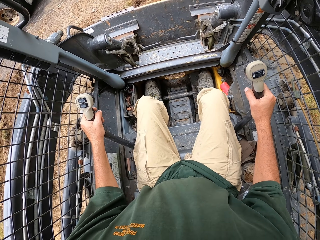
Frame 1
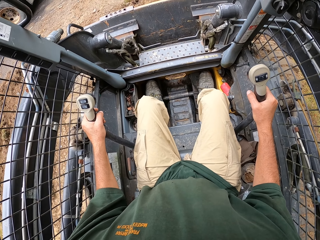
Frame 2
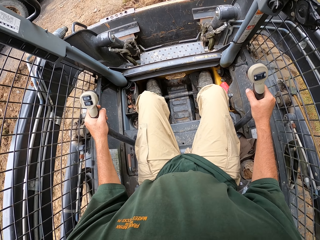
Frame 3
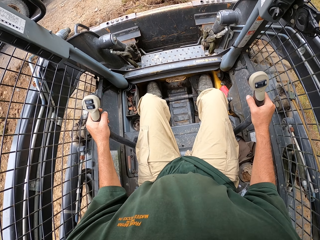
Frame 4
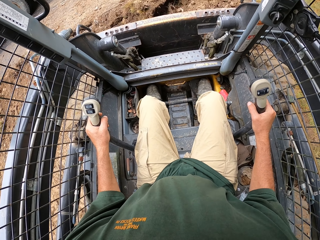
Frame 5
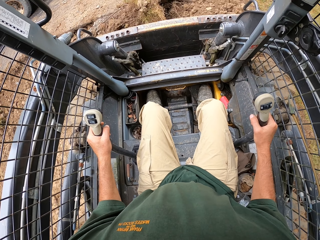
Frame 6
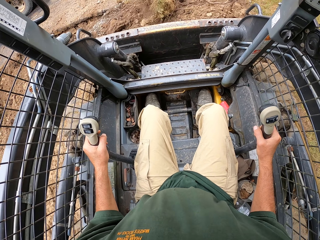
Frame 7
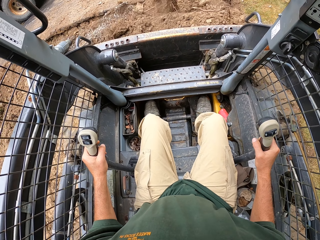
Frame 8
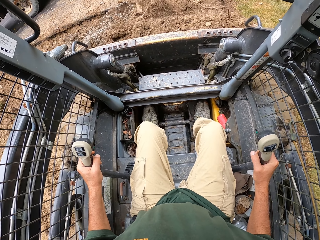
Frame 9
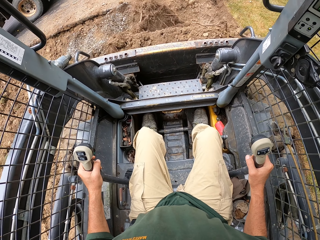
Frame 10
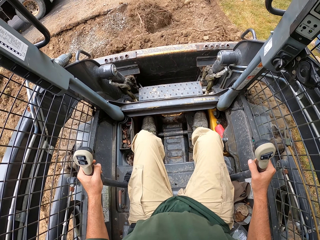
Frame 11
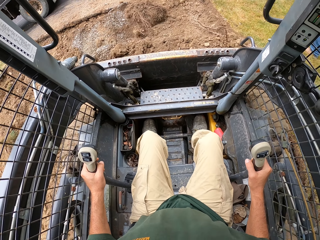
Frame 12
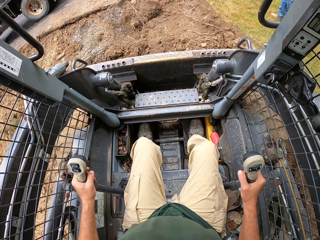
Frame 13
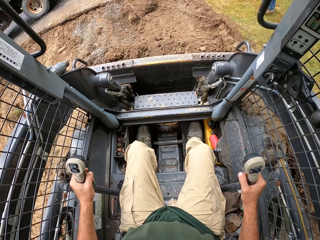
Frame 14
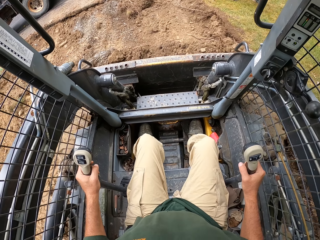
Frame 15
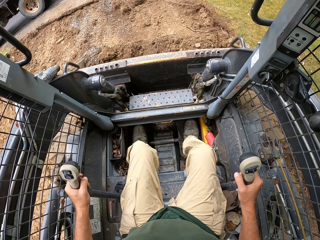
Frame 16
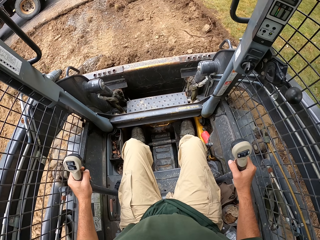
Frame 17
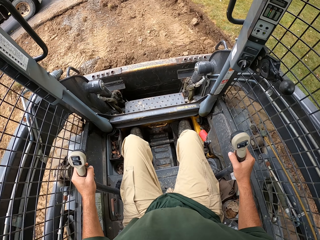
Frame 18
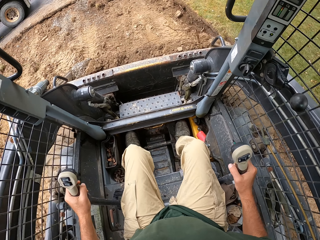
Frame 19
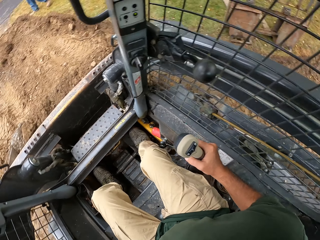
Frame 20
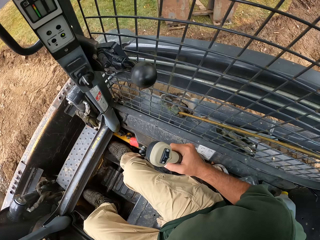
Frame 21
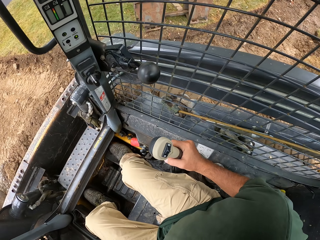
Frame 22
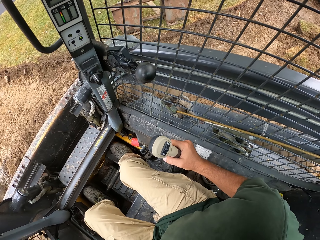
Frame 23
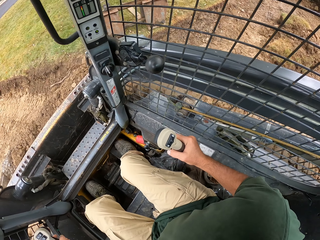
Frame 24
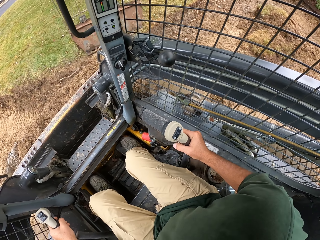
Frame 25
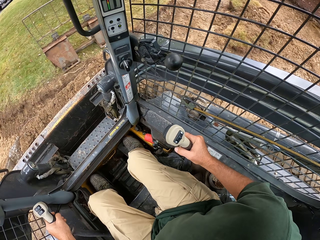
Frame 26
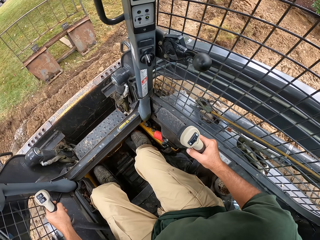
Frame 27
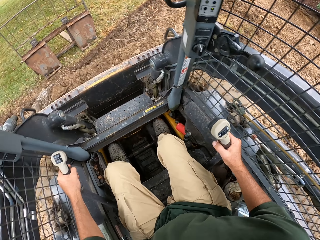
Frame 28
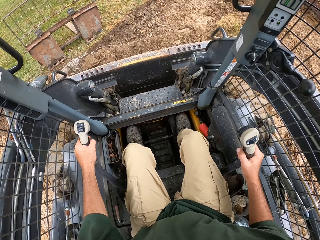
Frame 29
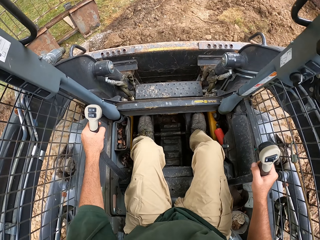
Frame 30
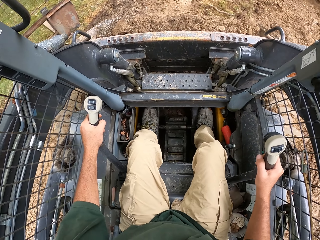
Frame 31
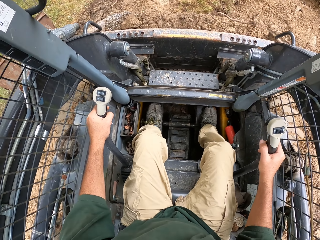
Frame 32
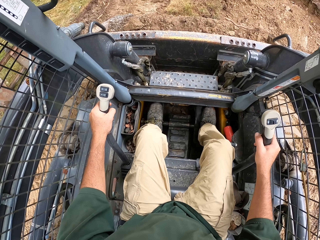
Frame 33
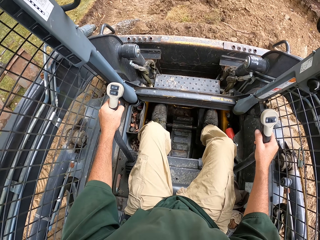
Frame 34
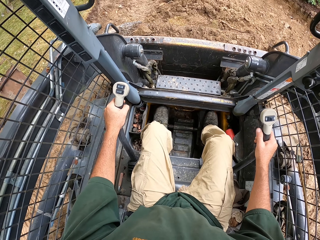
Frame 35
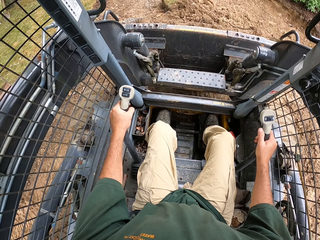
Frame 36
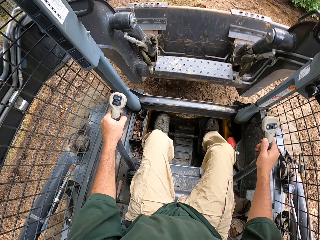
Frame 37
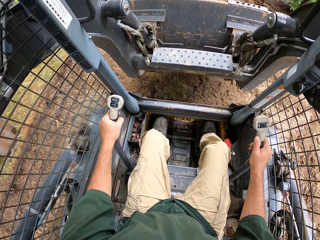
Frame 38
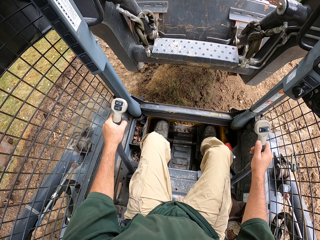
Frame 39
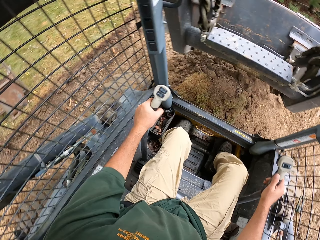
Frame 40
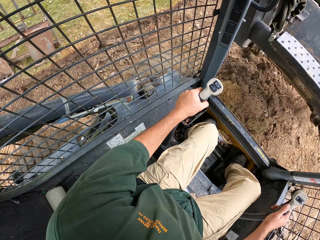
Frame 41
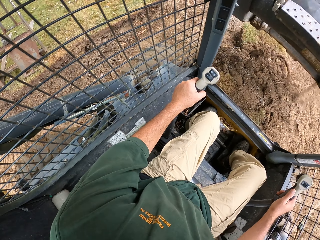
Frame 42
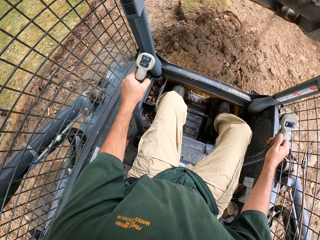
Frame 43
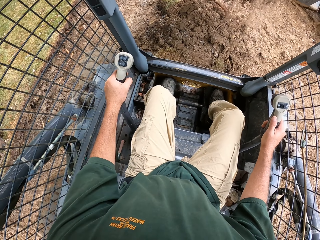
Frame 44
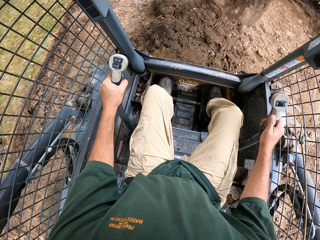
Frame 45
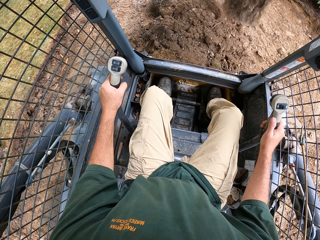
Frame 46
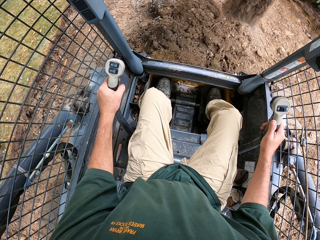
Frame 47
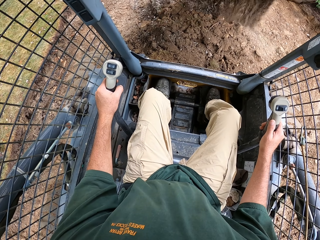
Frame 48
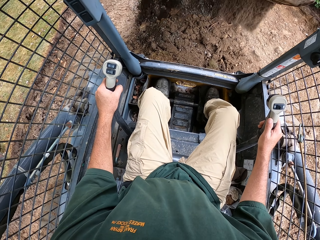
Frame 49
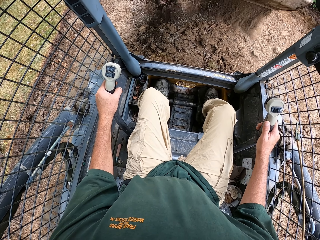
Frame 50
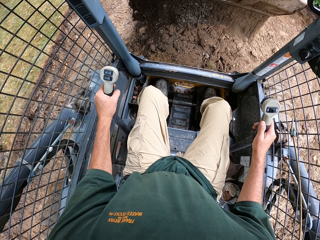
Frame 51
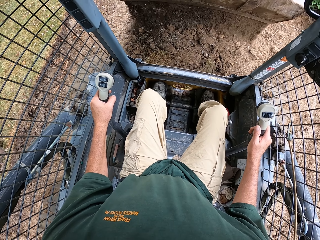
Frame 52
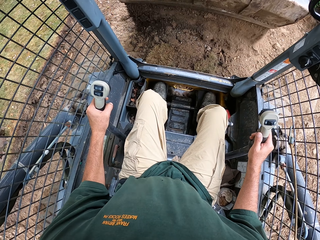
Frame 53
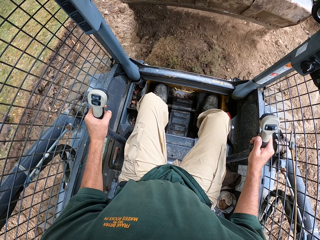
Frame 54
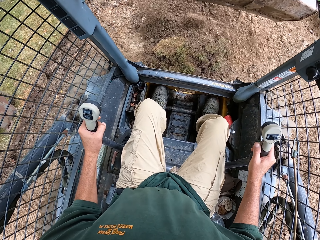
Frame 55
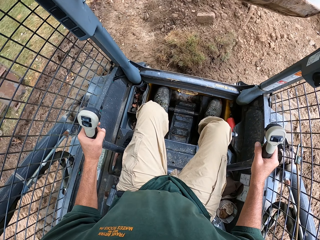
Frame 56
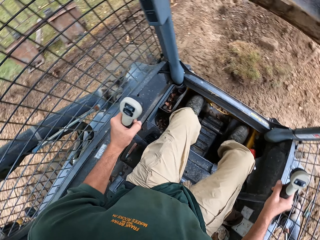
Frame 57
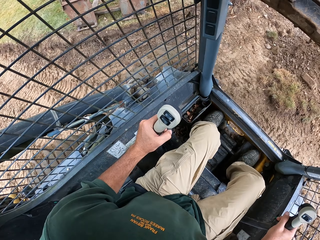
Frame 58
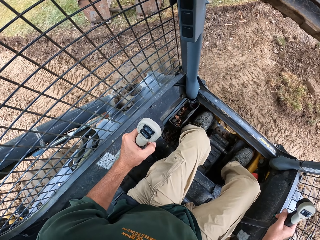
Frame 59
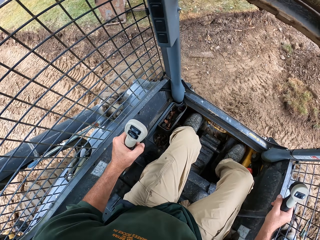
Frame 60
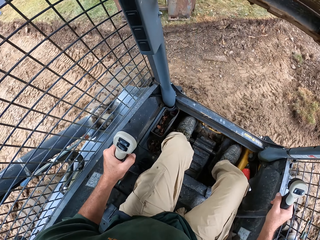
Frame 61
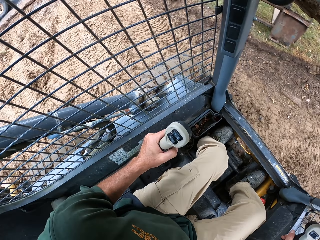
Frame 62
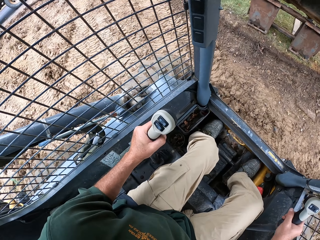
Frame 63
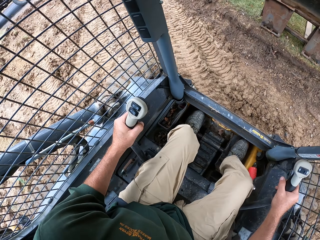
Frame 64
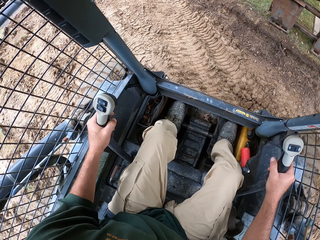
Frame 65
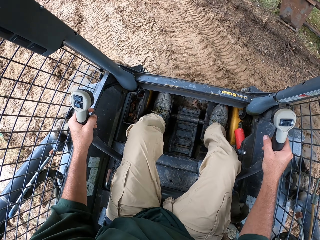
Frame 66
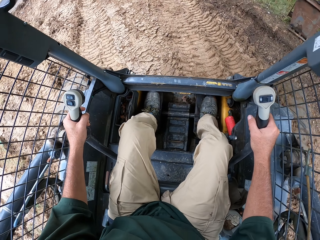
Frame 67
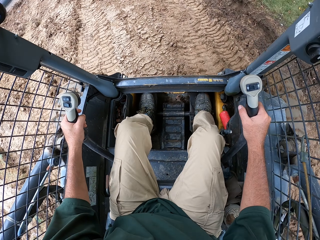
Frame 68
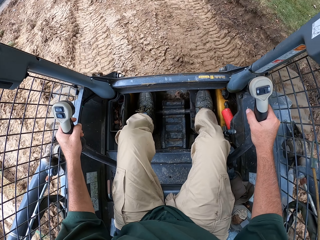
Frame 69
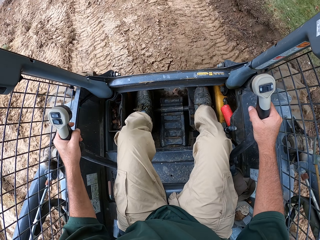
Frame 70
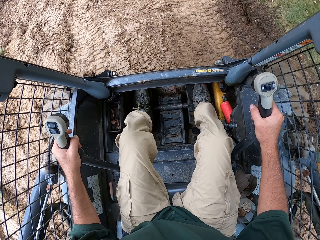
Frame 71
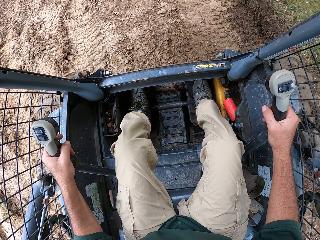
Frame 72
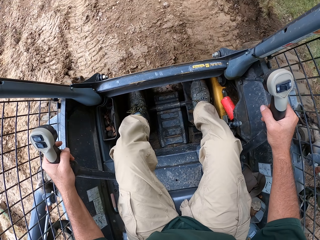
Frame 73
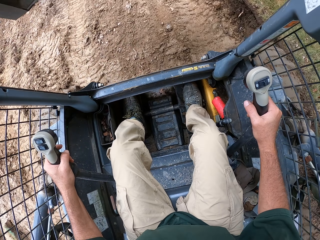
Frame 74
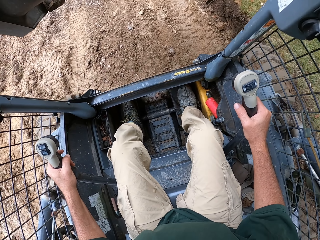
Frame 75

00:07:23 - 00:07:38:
The camera wearer pours the sand. They drive their tractor.

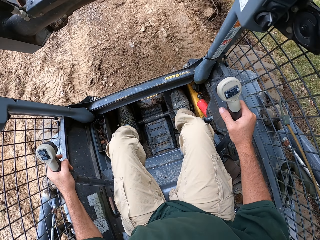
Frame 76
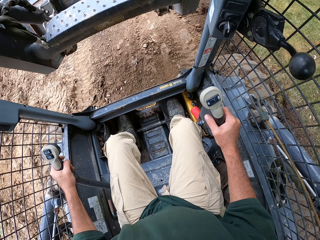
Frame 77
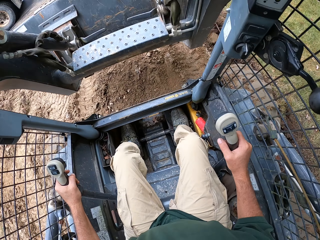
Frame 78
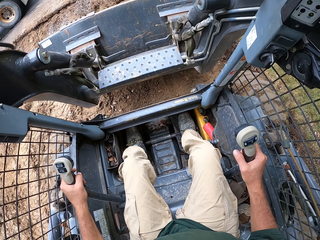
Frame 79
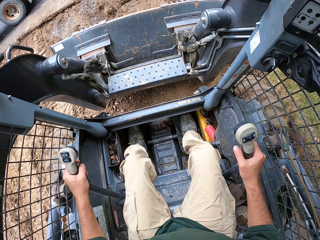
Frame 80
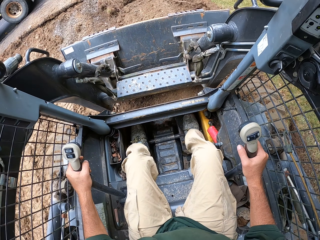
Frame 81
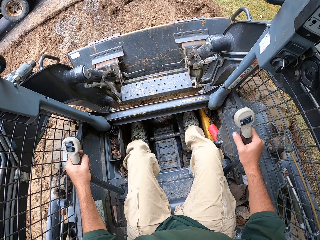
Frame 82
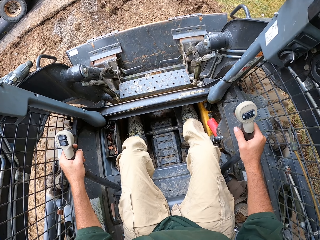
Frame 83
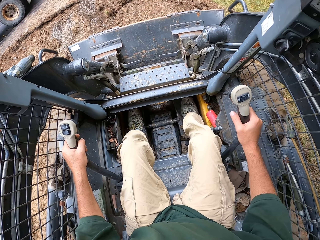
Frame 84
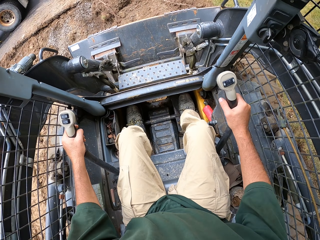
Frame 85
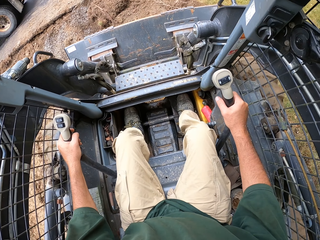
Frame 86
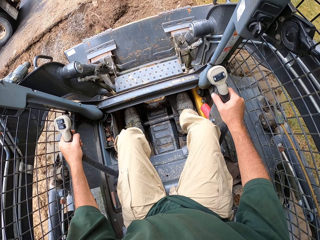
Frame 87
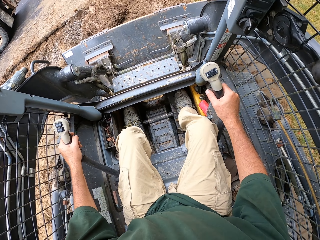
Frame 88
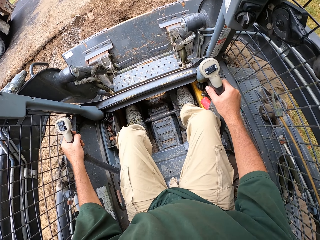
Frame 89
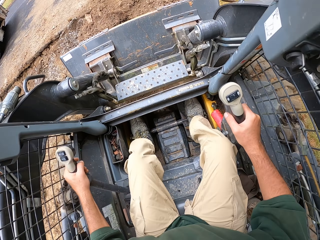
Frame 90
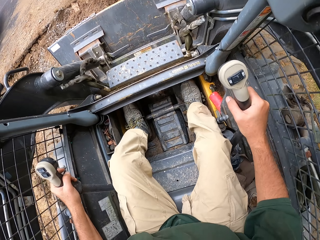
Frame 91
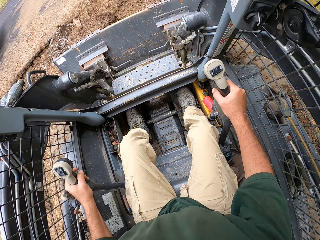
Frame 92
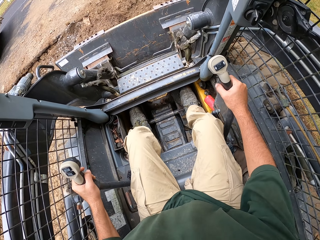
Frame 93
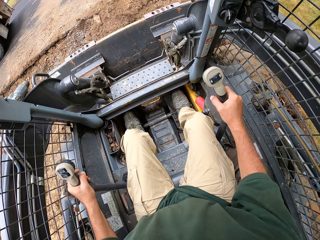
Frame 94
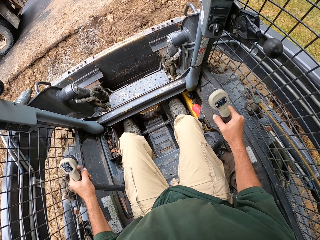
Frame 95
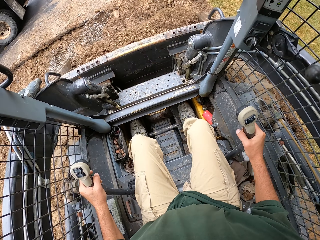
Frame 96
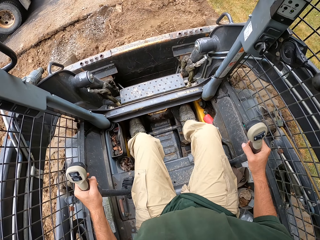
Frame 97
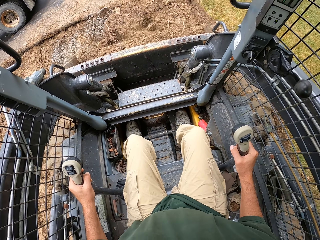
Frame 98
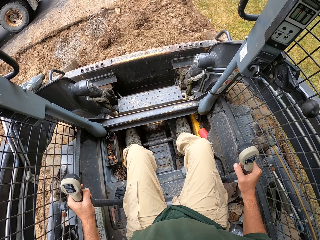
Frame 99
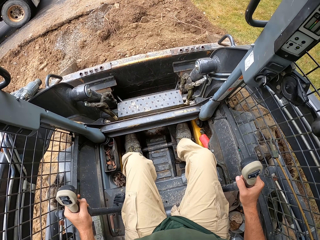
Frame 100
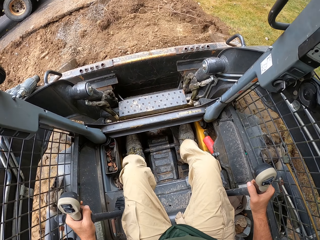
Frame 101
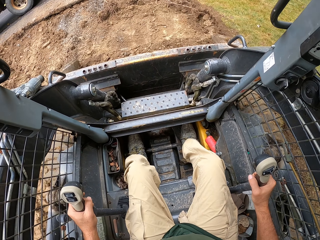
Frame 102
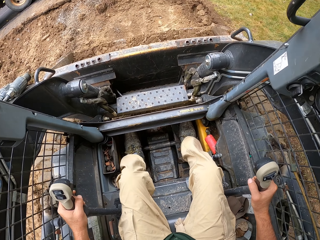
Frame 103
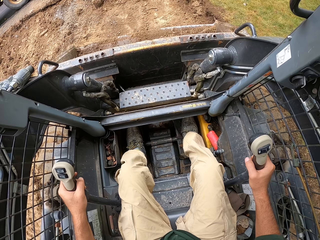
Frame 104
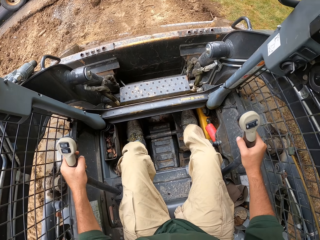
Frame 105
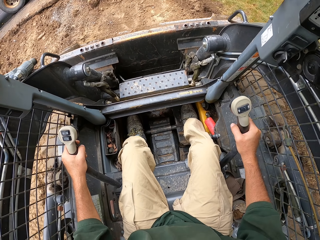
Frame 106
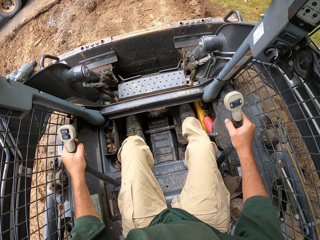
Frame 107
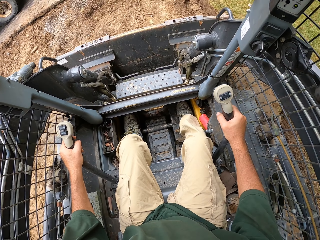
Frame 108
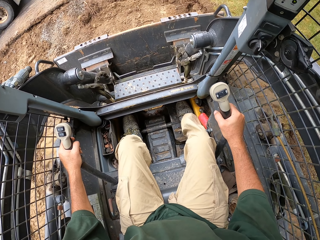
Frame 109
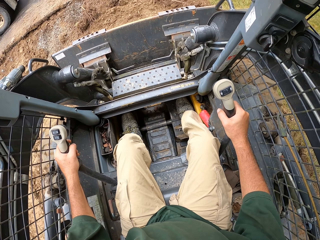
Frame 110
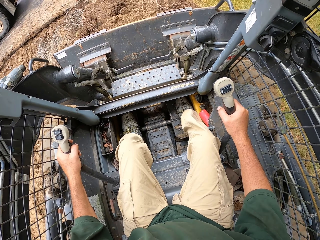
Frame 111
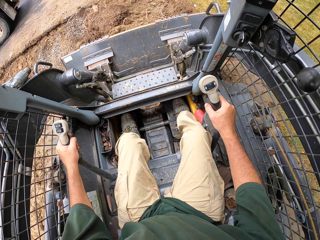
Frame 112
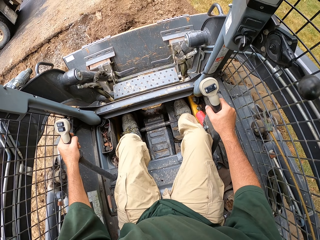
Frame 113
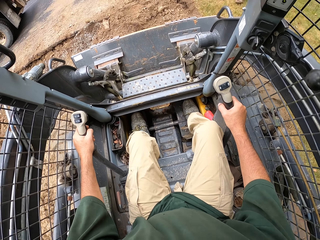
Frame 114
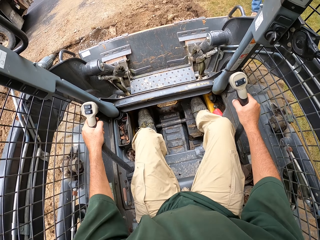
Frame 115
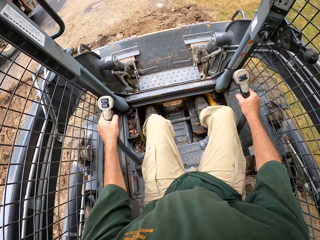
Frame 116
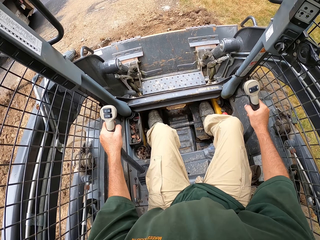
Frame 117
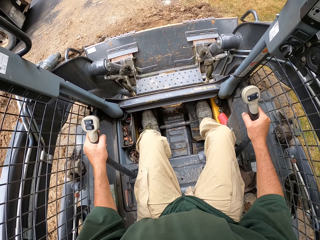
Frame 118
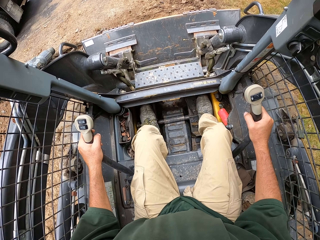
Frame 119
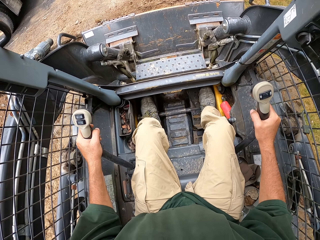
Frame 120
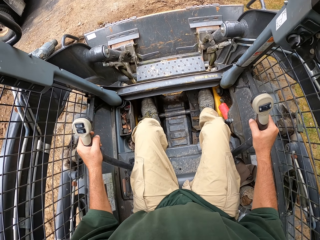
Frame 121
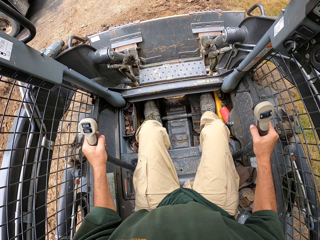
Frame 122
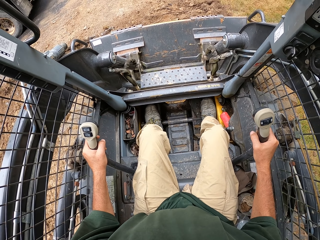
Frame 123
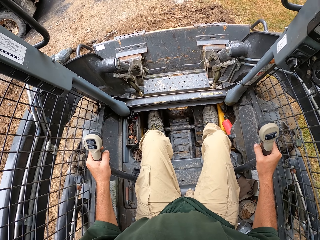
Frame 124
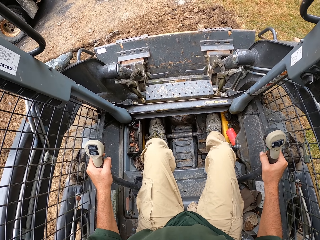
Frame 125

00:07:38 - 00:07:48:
The camera wearer scoops sand. They drive their tractor.
